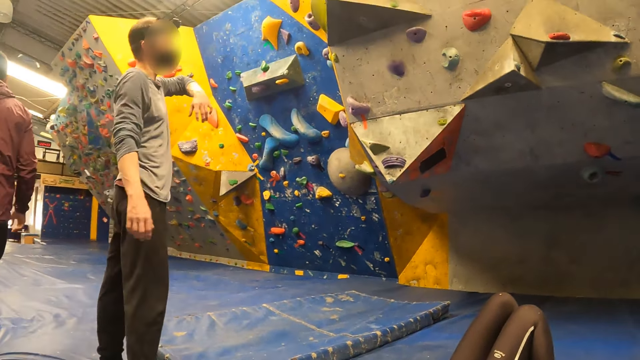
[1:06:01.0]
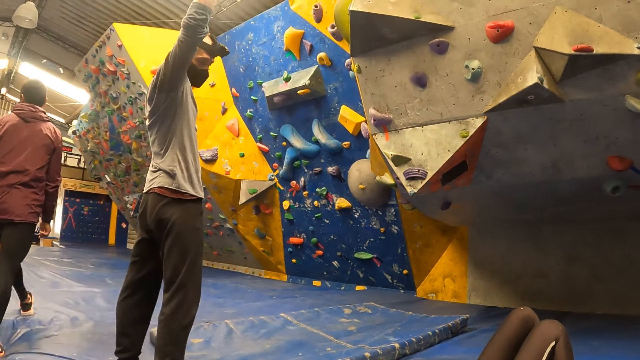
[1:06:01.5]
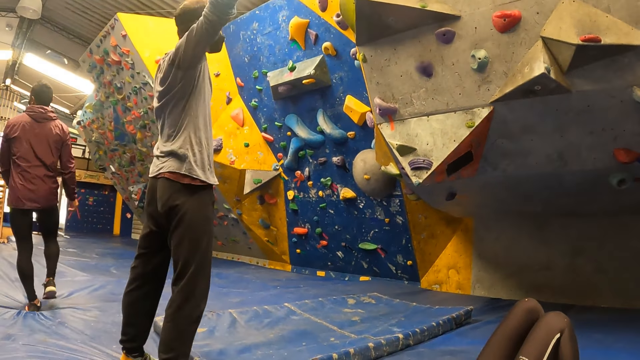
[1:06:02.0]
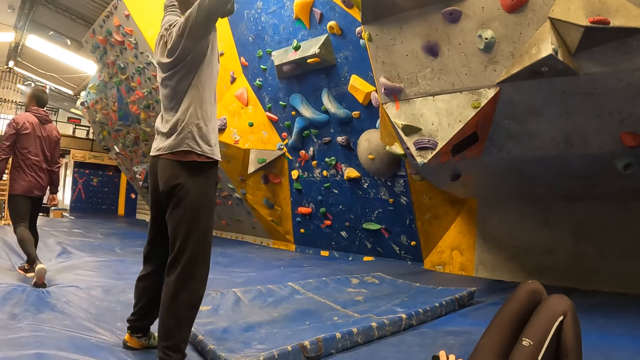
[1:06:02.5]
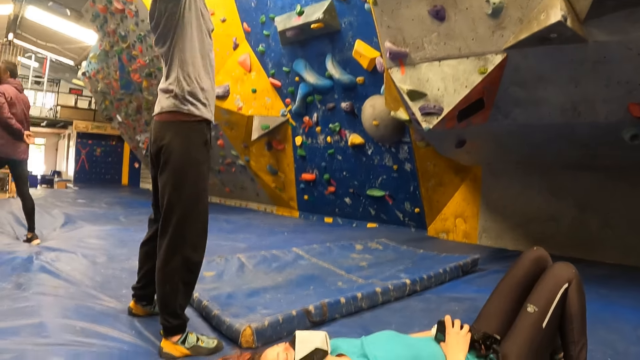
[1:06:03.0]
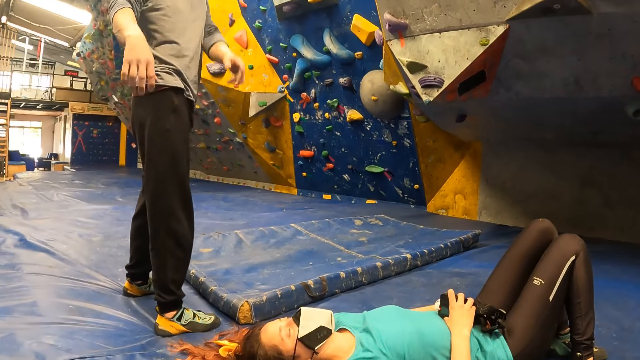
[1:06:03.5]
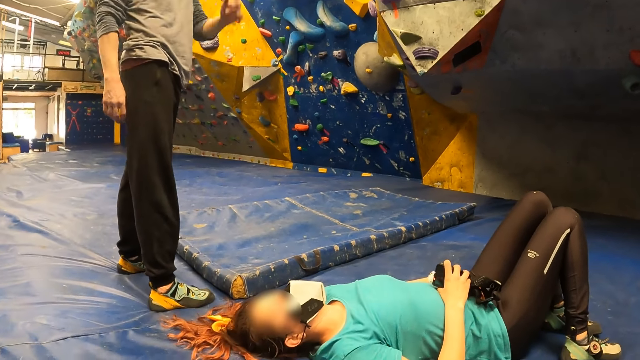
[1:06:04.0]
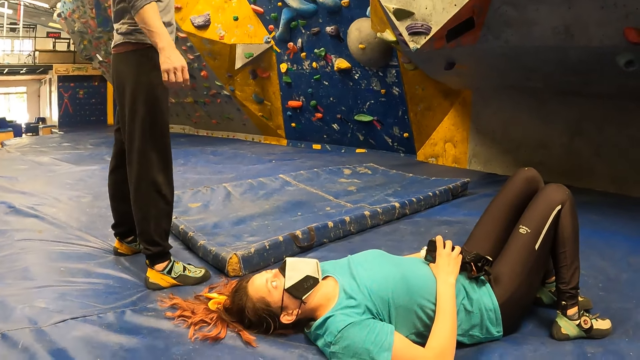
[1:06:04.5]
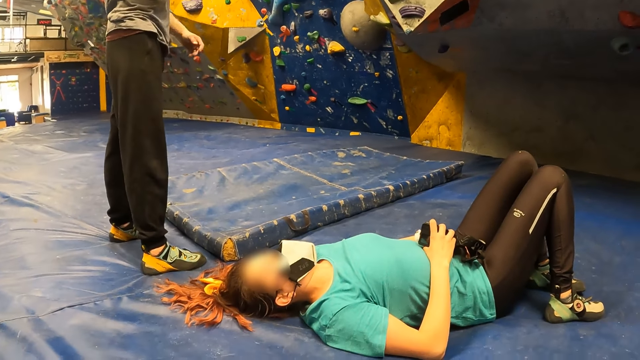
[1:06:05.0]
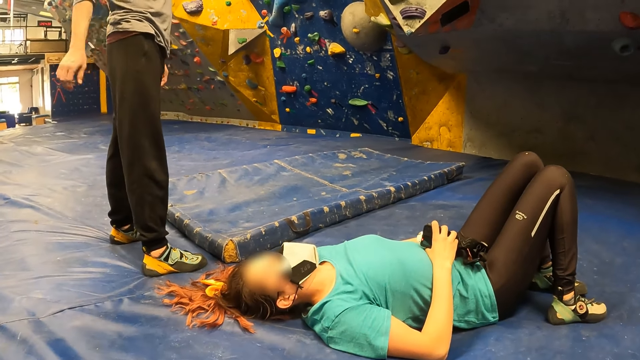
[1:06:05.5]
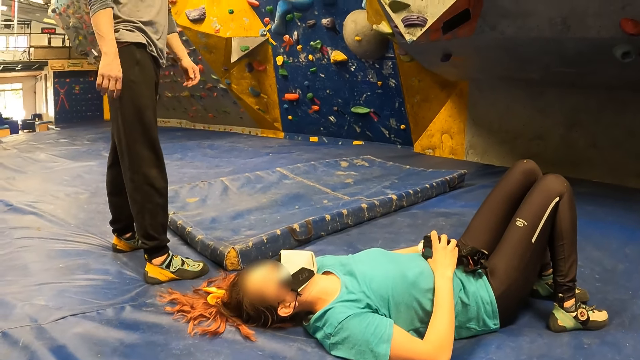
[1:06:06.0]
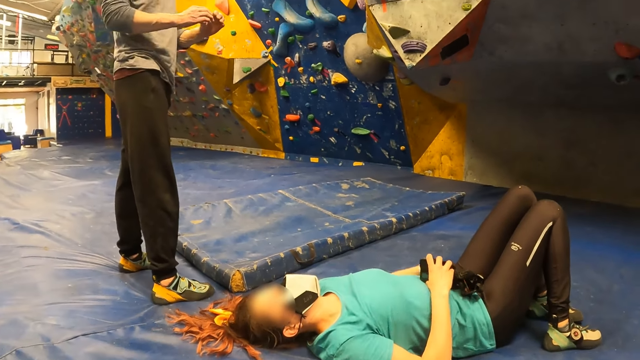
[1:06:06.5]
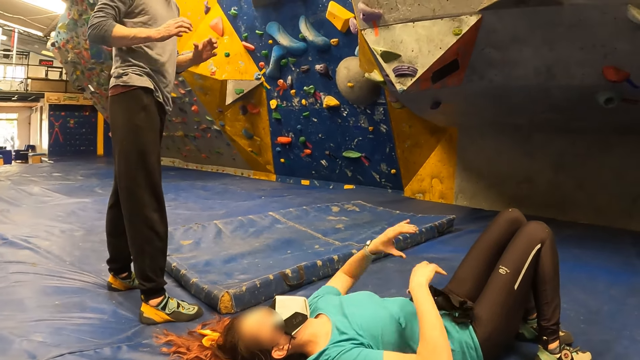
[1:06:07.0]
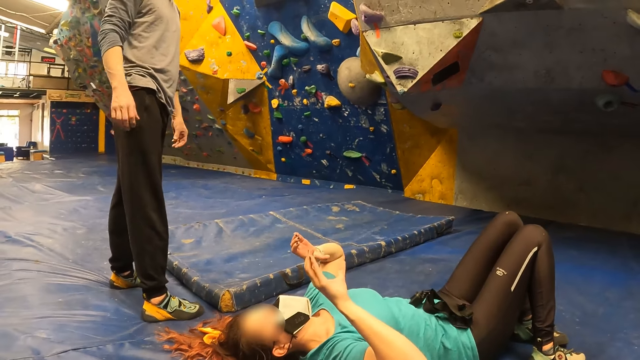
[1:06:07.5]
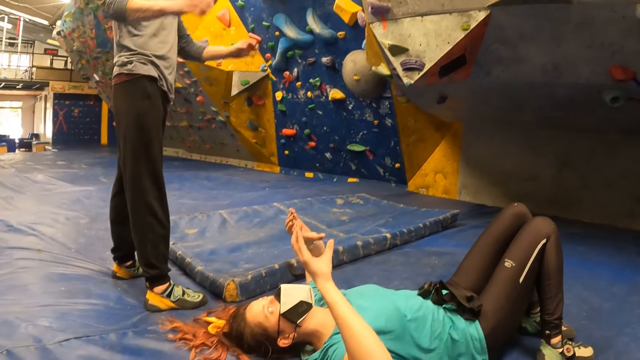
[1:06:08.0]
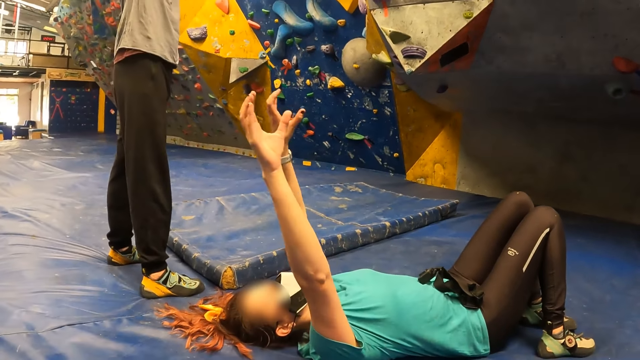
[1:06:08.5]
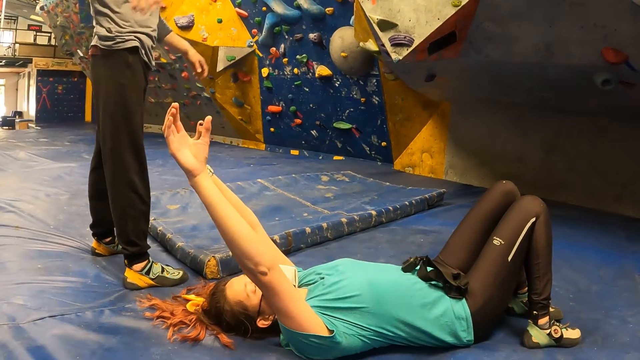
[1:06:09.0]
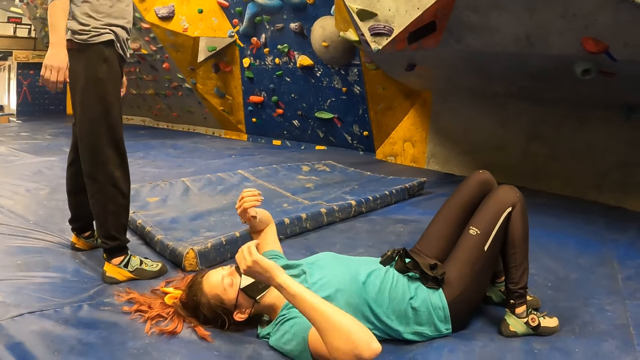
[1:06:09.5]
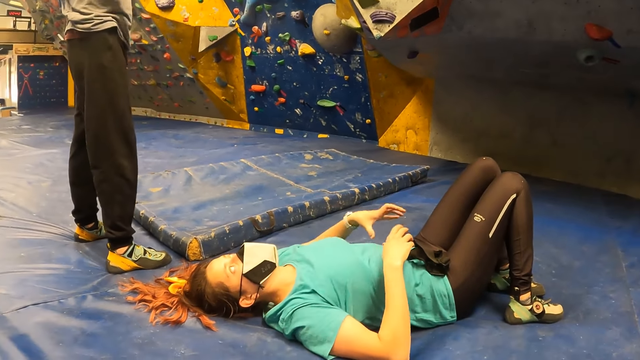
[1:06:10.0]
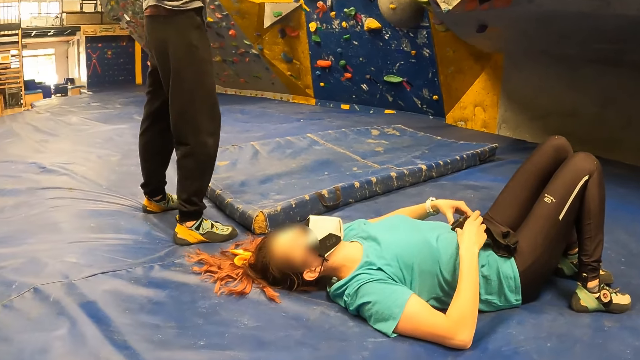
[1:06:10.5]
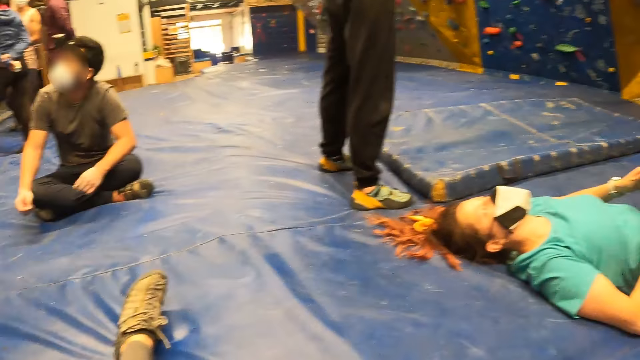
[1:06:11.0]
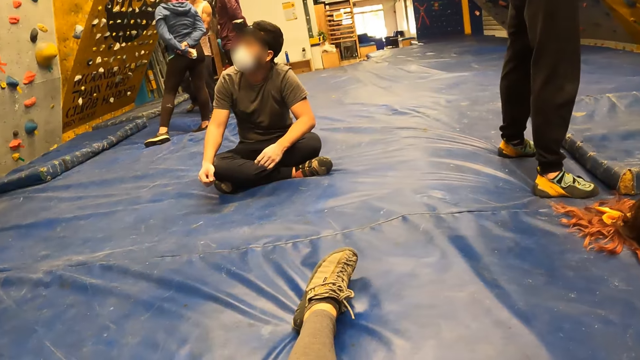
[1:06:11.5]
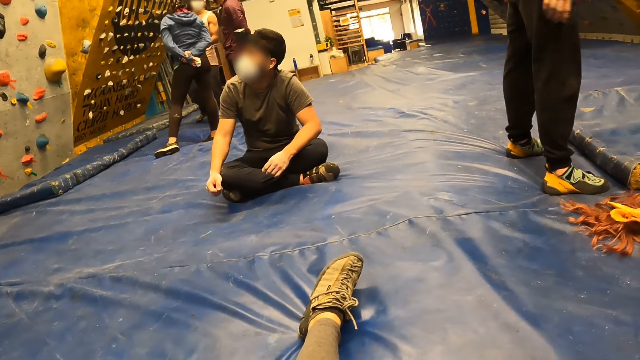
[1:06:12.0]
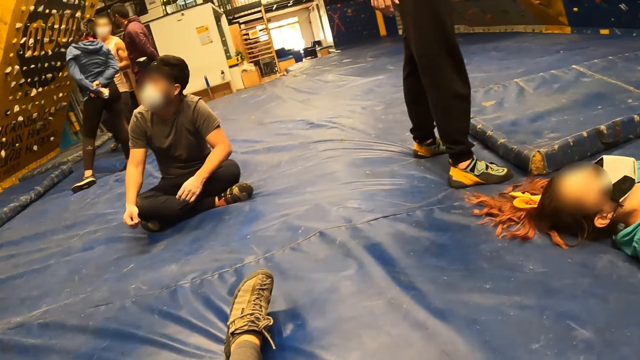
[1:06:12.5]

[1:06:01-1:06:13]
Another man interacts with the woman. A person points to the wall. The person raises the hands and talks to the woman. The woman talks to the person. The woman takes the camera.

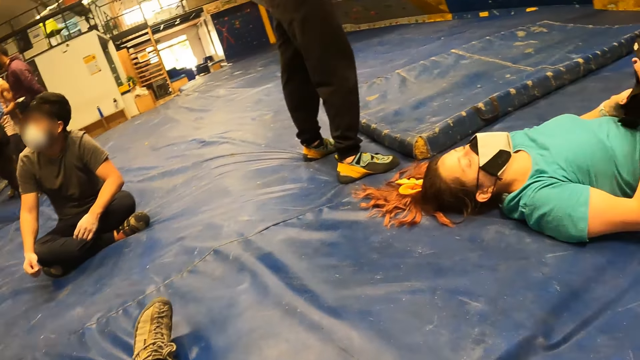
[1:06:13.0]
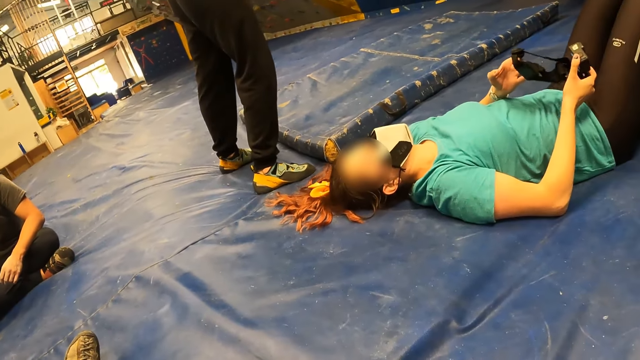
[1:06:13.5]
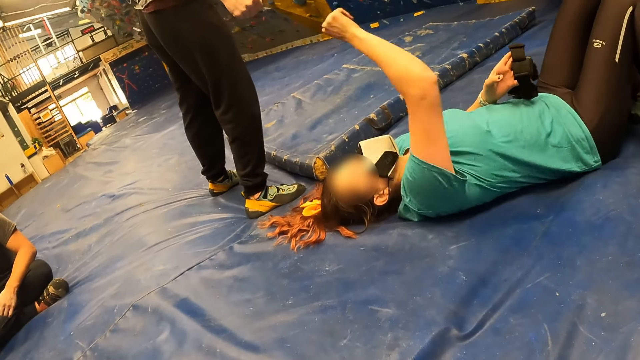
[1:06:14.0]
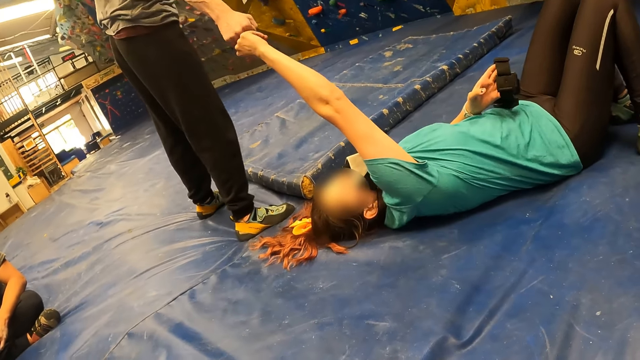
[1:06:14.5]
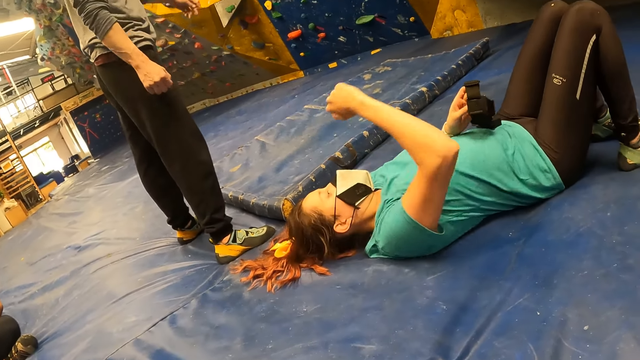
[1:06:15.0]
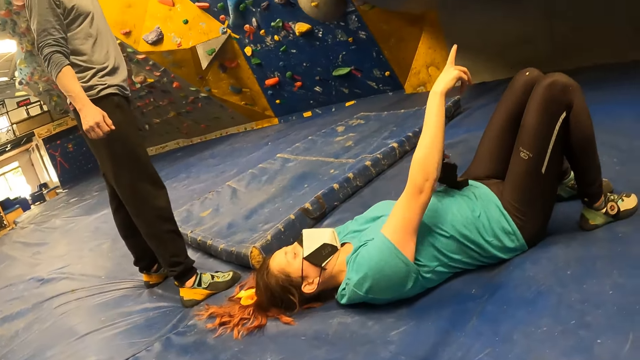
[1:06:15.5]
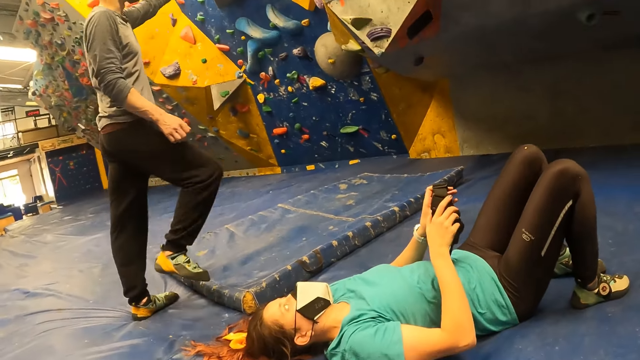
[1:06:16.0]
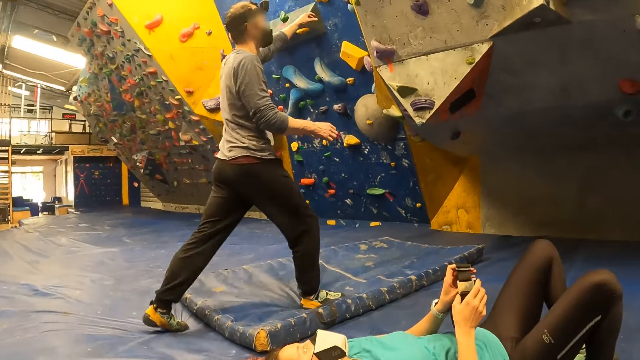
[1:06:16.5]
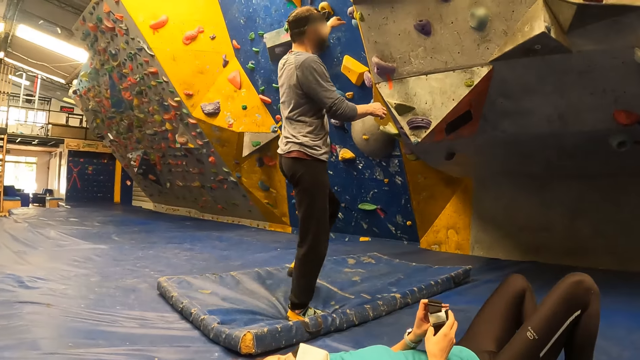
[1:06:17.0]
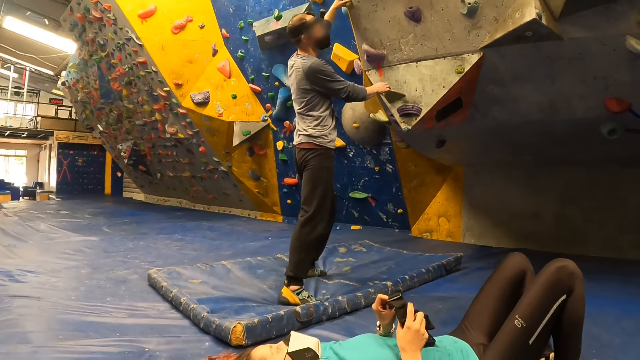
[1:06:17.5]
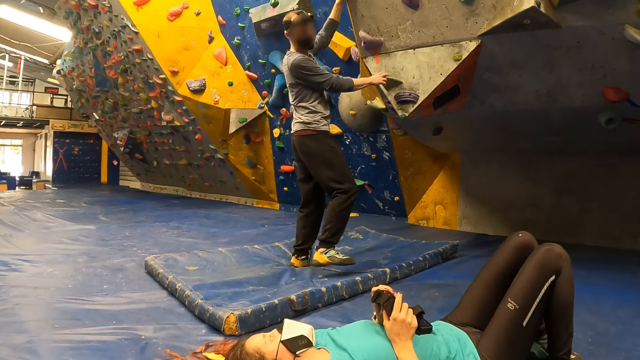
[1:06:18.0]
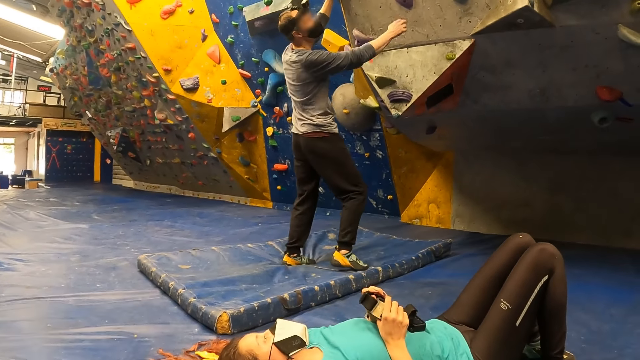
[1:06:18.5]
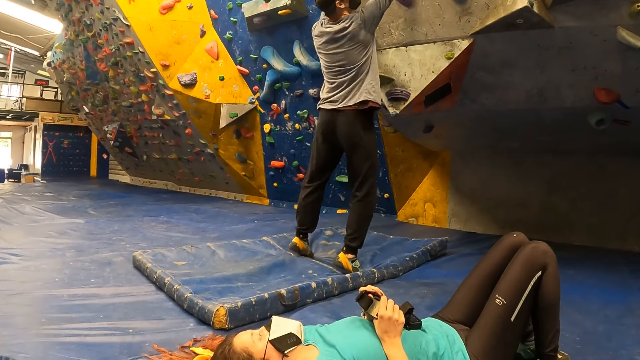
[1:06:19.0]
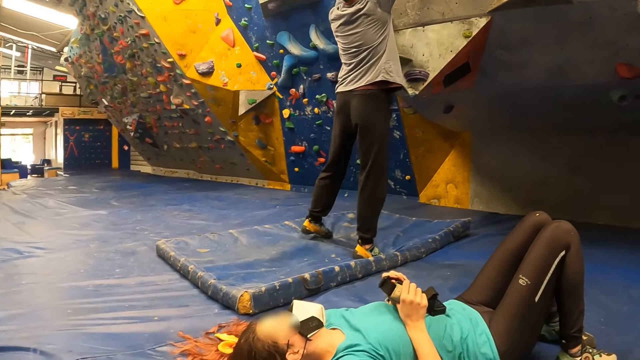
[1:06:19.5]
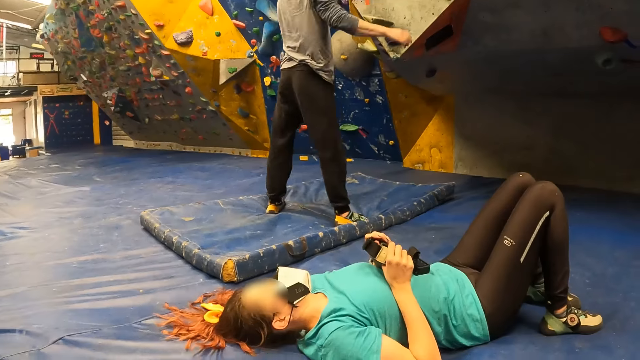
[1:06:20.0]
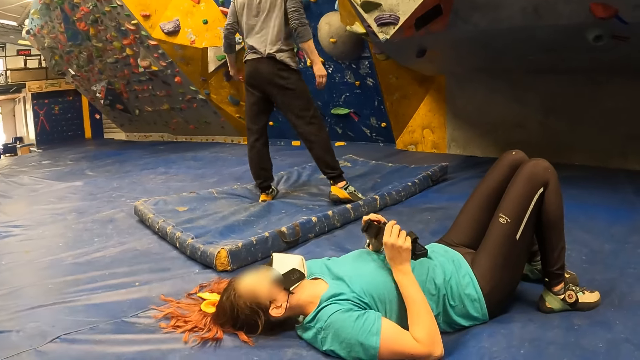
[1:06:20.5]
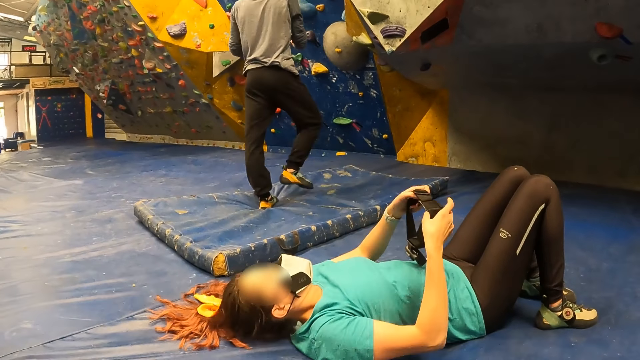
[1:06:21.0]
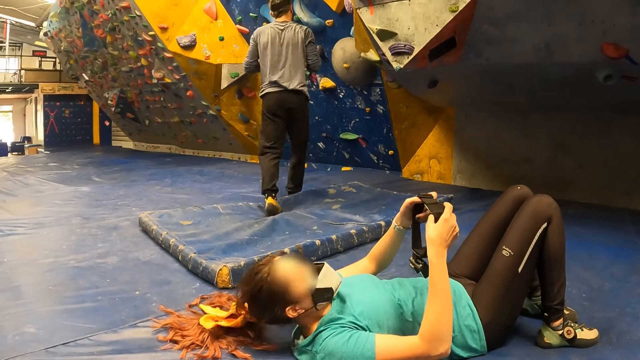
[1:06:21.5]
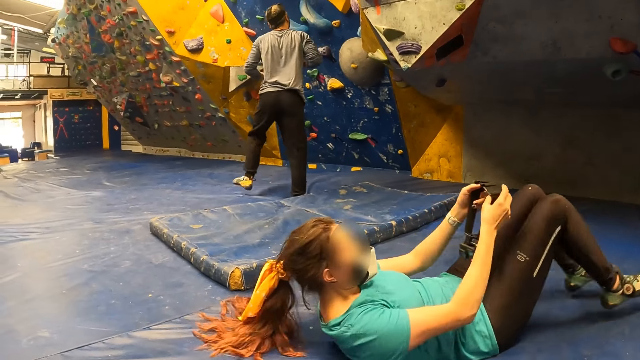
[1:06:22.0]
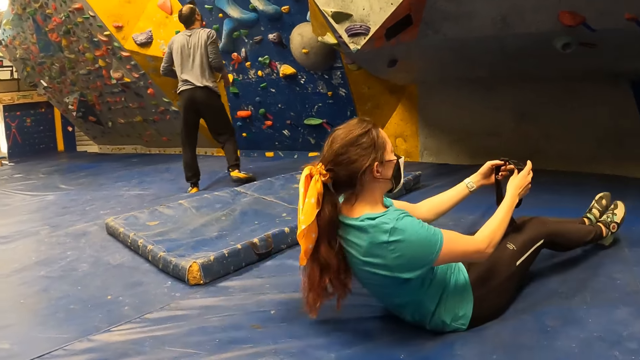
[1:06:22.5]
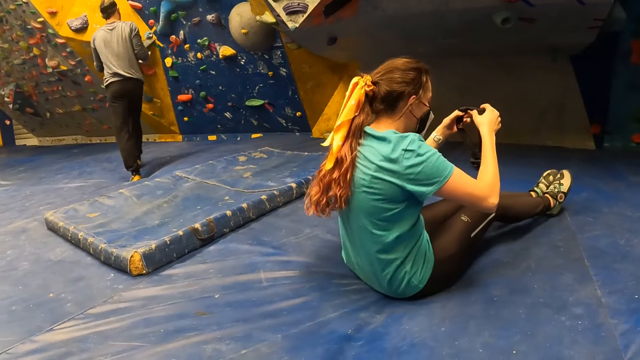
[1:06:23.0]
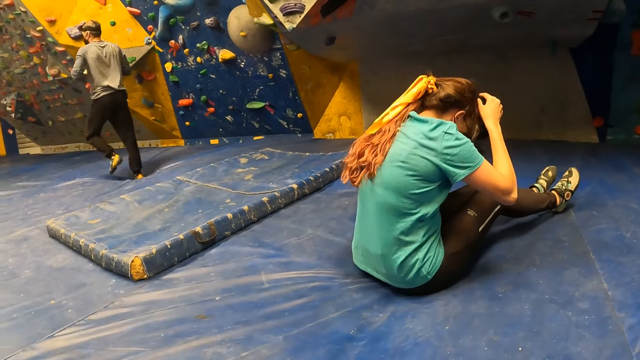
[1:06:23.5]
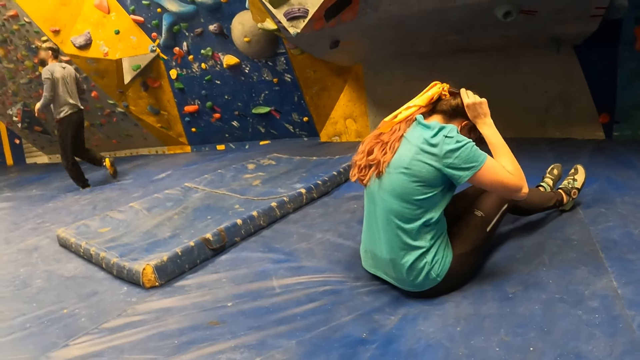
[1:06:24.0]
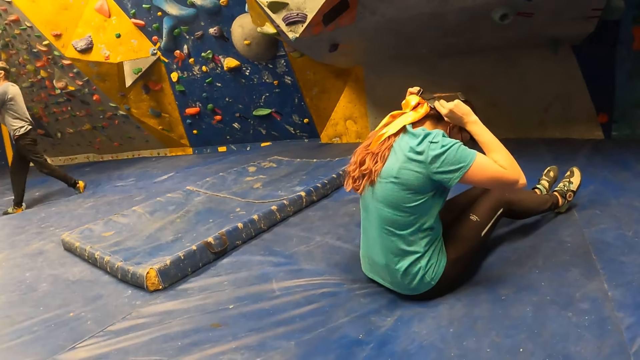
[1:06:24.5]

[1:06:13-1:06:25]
A woman moves the hand together. A man demonstrates to the woman with both hands on the bouldering wall. A person touches the wall. Another person walks from the wall. The woman wears the recorder on her head with both hands.
